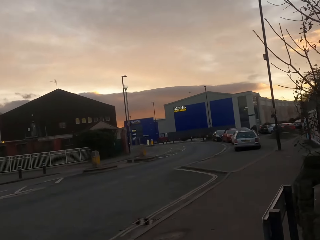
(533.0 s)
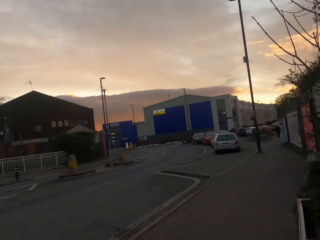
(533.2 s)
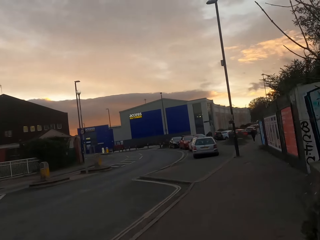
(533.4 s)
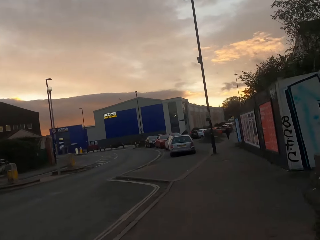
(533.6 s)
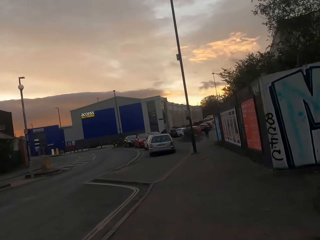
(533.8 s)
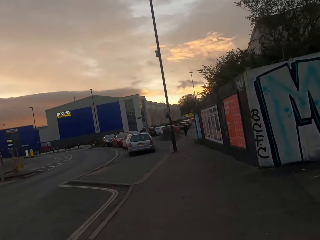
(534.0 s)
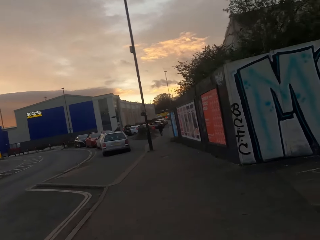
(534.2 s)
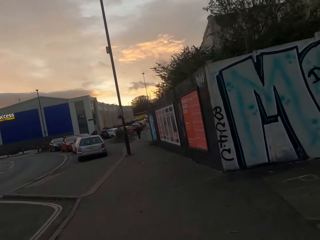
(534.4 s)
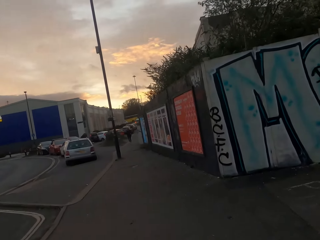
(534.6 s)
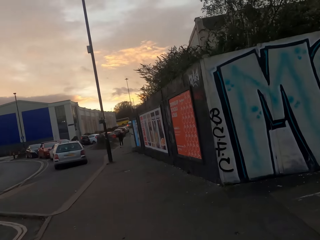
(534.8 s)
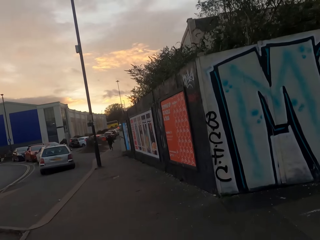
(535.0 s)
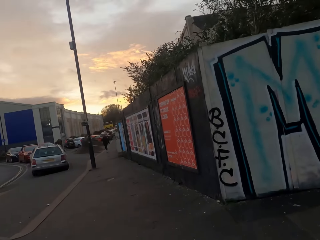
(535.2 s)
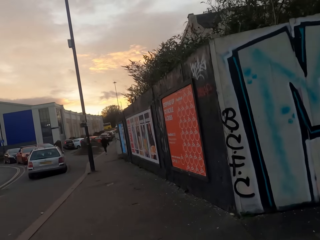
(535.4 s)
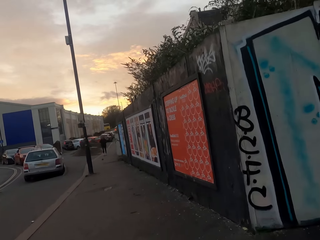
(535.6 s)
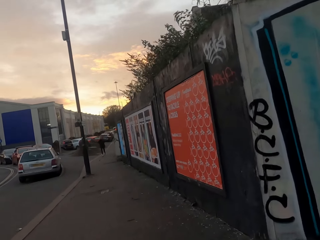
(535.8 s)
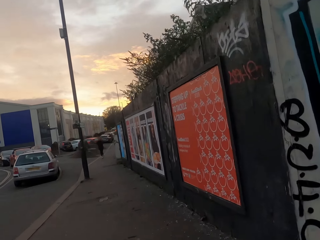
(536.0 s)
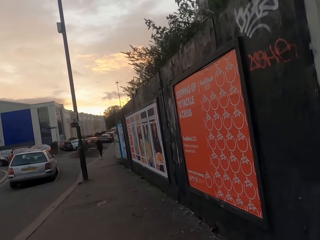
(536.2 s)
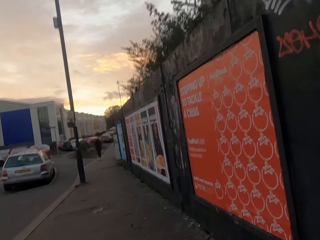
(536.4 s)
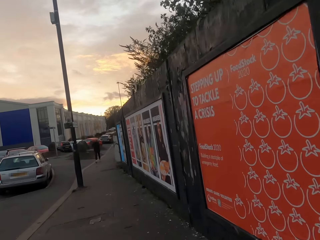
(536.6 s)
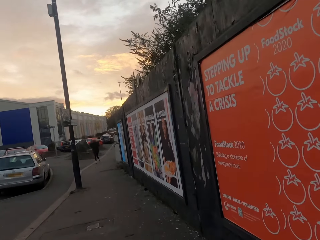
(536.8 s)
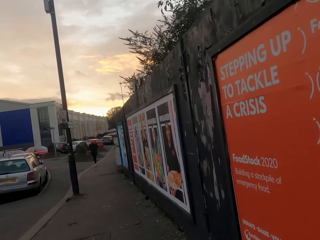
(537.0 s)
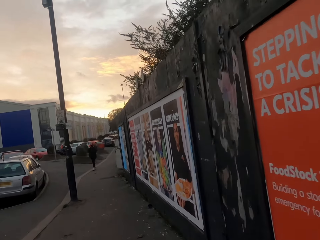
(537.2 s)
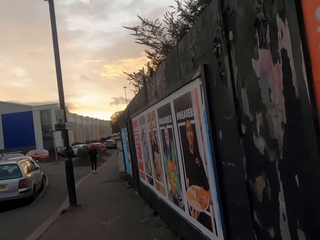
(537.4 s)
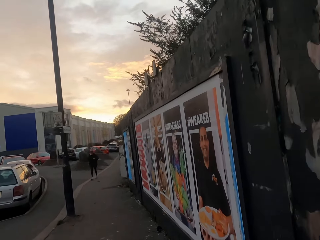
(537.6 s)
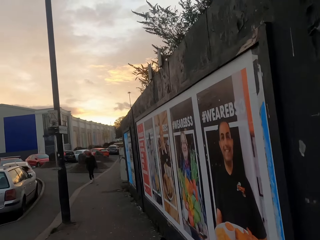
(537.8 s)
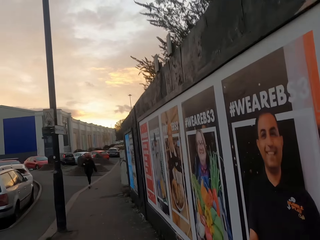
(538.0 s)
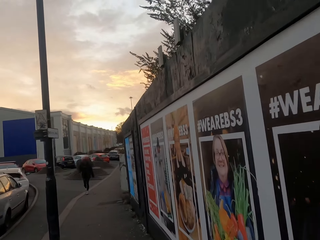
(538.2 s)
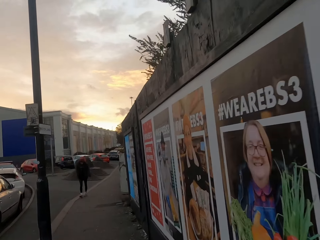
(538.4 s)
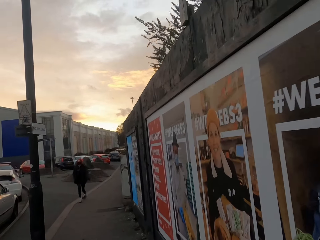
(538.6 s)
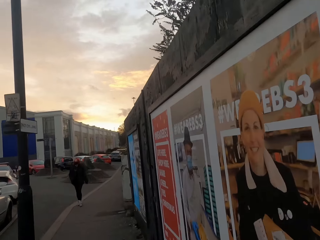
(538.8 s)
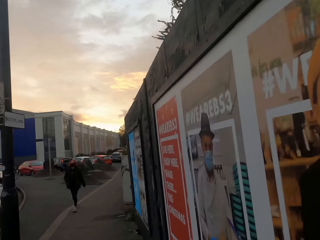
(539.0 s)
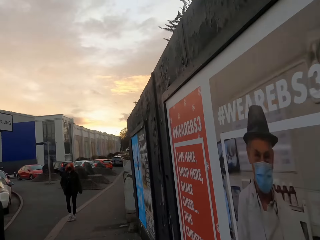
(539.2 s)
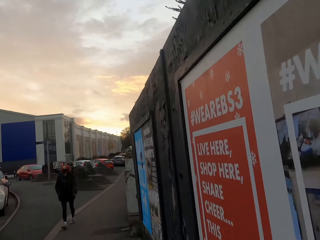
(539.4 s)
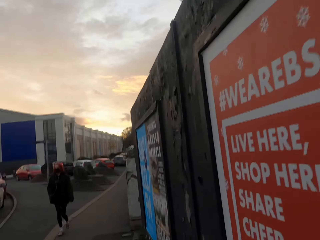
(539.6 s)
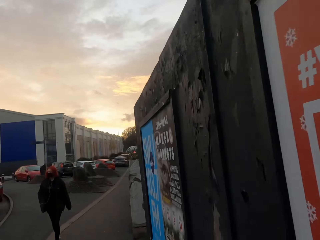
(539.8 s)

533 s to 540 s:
The camera wearer jogs on a sidewalk.

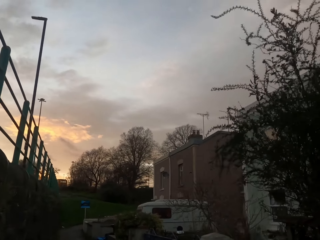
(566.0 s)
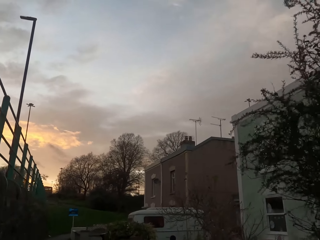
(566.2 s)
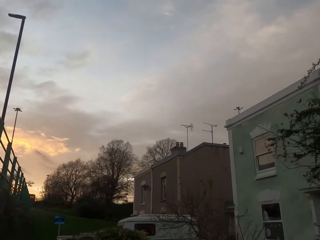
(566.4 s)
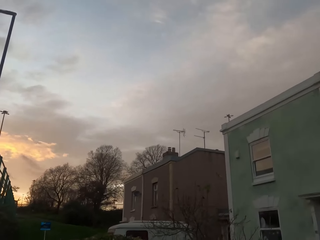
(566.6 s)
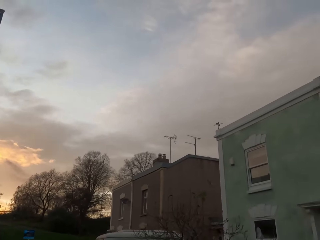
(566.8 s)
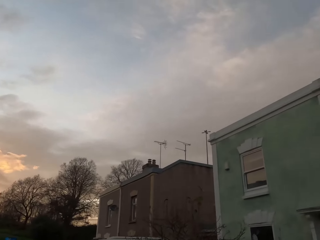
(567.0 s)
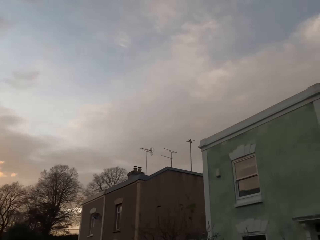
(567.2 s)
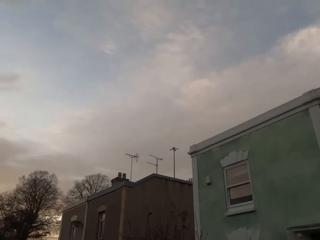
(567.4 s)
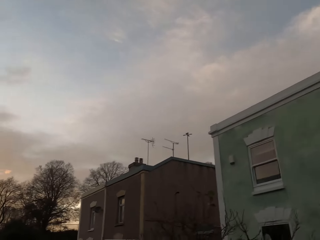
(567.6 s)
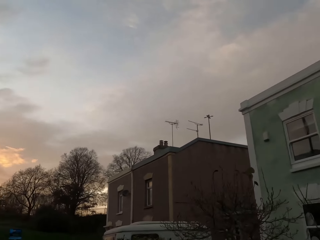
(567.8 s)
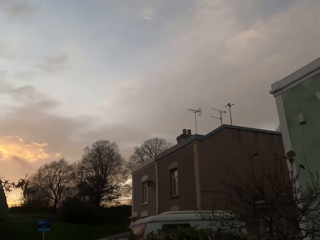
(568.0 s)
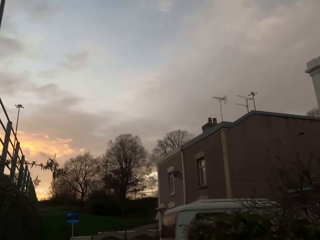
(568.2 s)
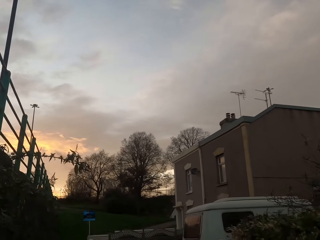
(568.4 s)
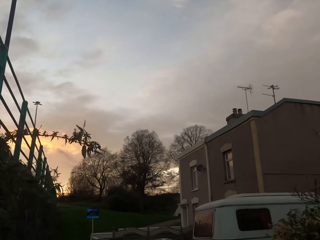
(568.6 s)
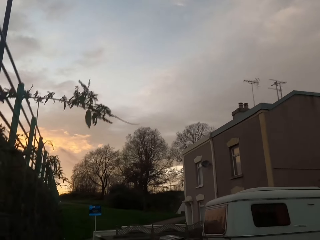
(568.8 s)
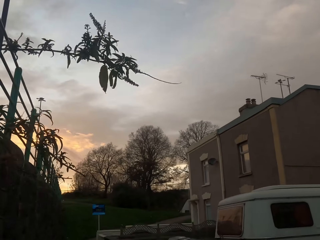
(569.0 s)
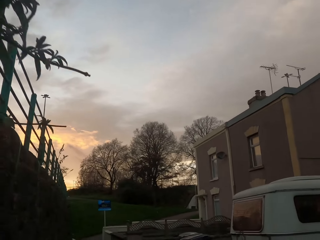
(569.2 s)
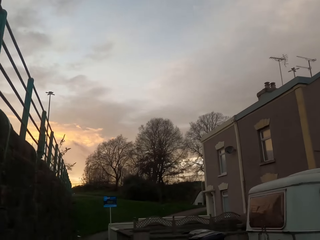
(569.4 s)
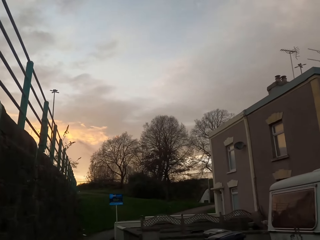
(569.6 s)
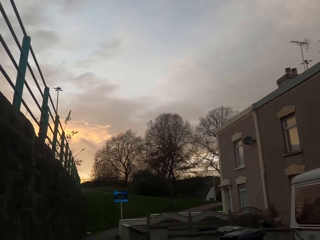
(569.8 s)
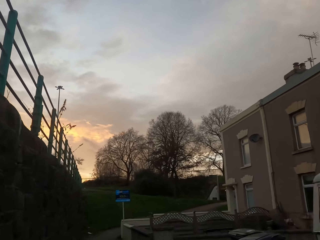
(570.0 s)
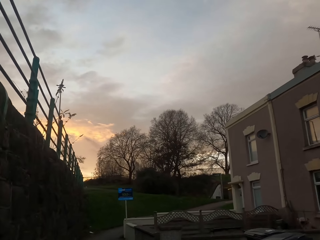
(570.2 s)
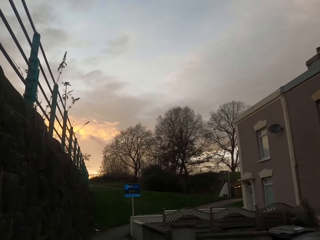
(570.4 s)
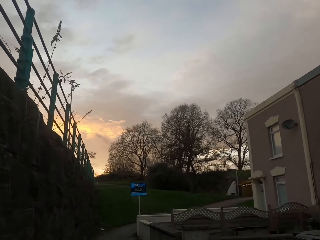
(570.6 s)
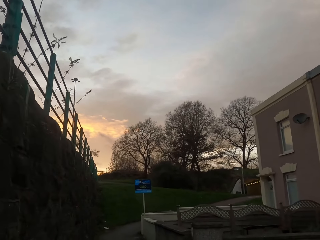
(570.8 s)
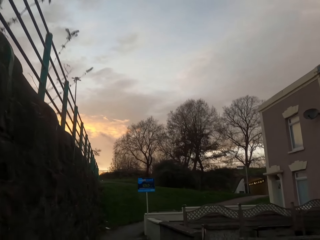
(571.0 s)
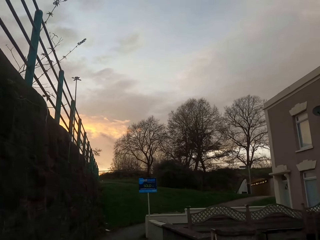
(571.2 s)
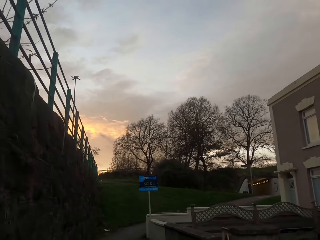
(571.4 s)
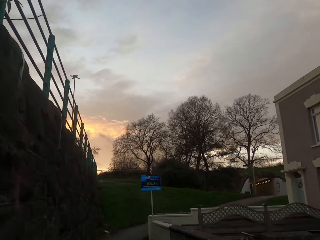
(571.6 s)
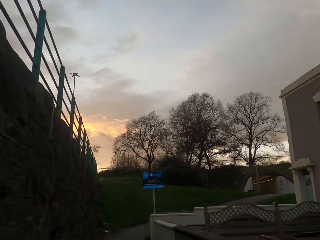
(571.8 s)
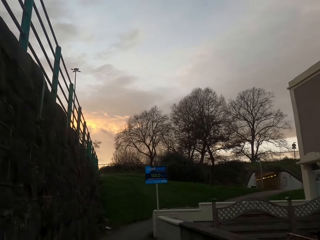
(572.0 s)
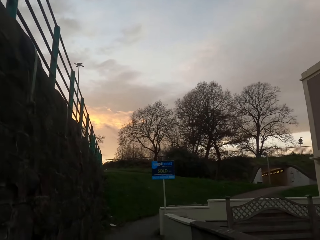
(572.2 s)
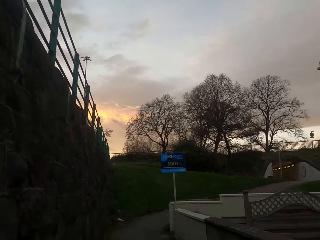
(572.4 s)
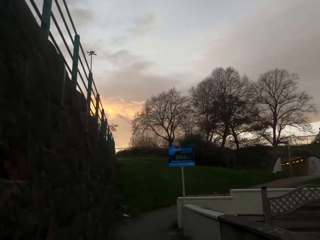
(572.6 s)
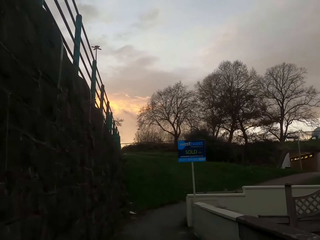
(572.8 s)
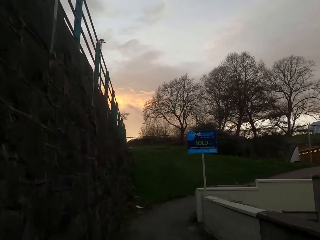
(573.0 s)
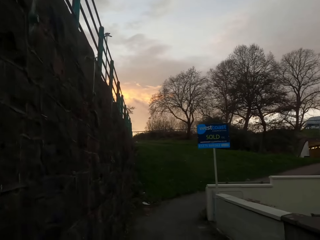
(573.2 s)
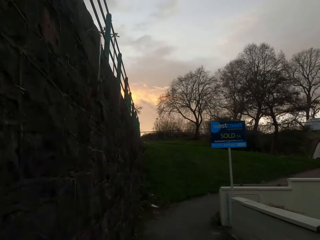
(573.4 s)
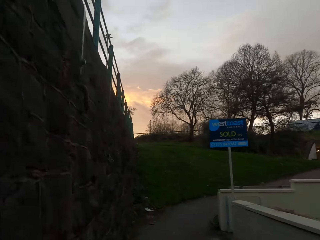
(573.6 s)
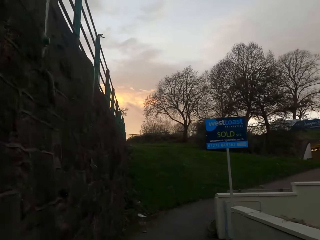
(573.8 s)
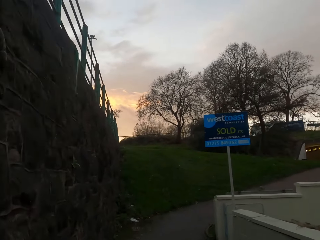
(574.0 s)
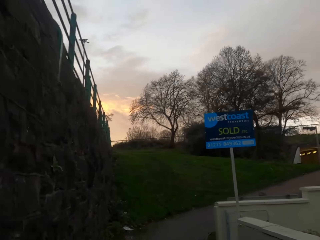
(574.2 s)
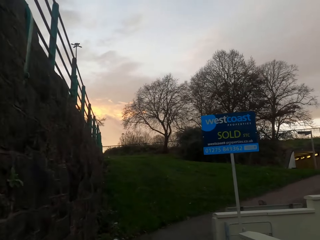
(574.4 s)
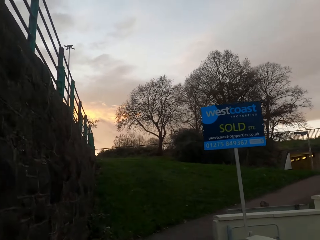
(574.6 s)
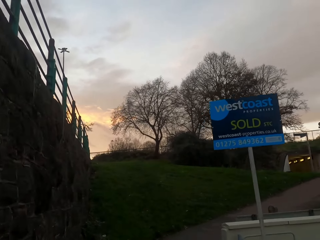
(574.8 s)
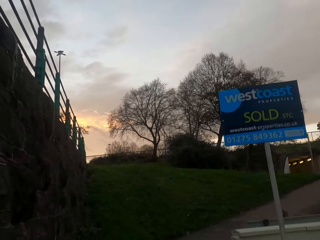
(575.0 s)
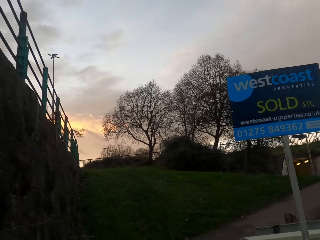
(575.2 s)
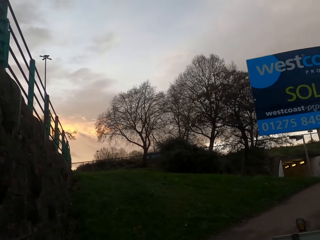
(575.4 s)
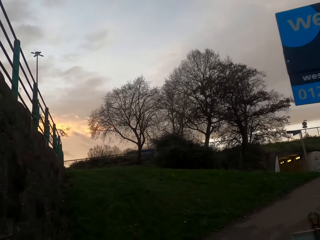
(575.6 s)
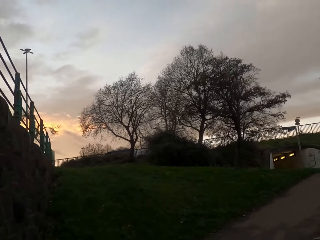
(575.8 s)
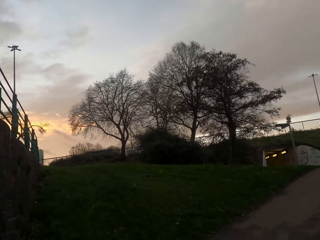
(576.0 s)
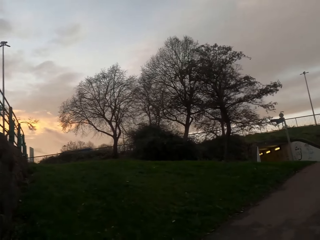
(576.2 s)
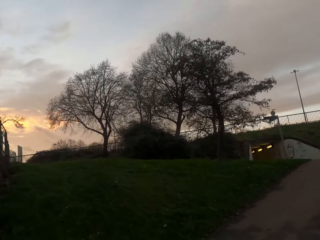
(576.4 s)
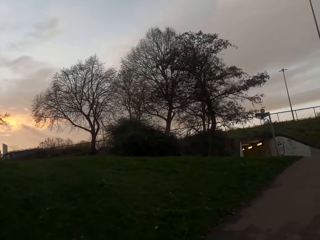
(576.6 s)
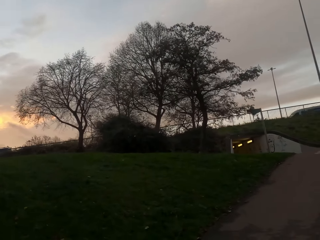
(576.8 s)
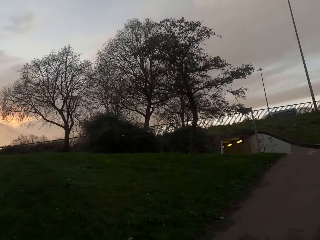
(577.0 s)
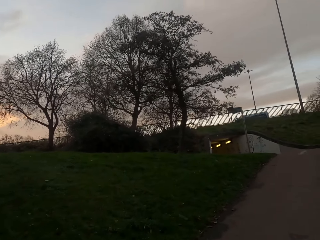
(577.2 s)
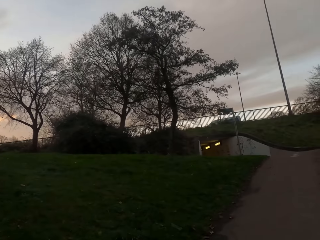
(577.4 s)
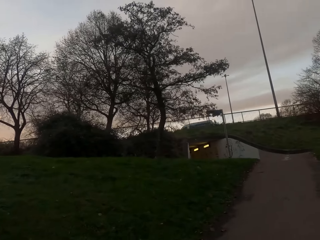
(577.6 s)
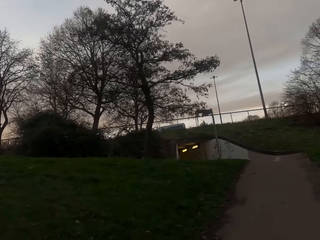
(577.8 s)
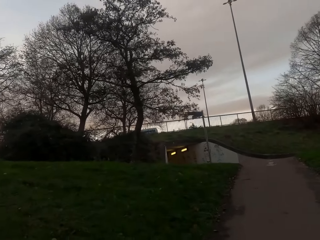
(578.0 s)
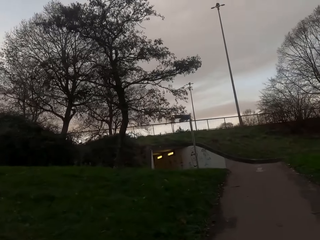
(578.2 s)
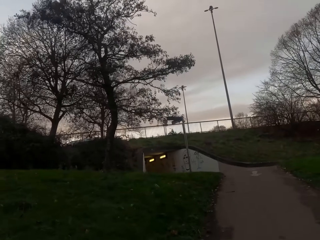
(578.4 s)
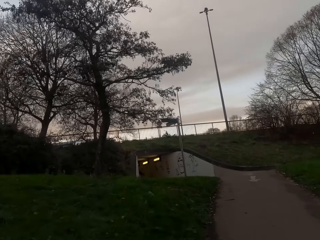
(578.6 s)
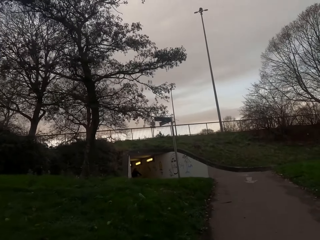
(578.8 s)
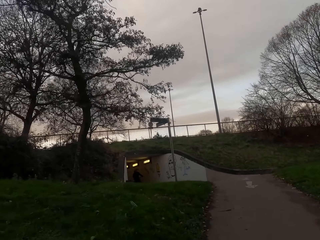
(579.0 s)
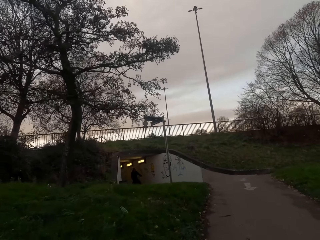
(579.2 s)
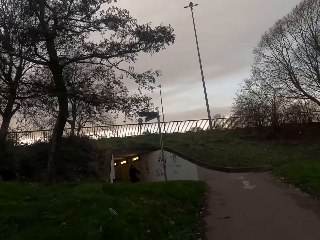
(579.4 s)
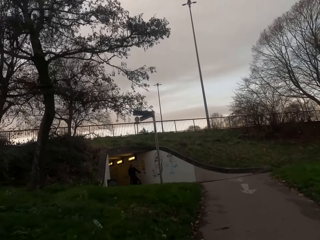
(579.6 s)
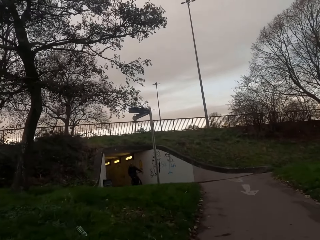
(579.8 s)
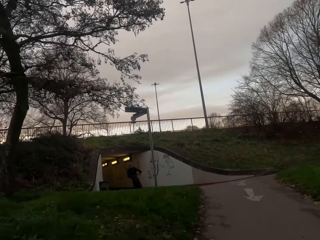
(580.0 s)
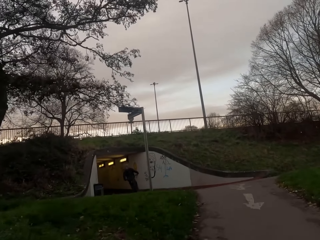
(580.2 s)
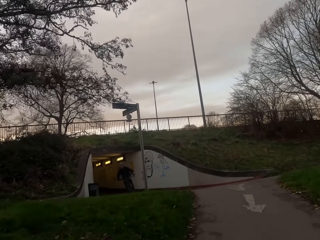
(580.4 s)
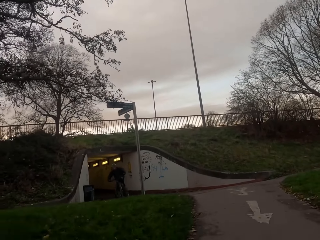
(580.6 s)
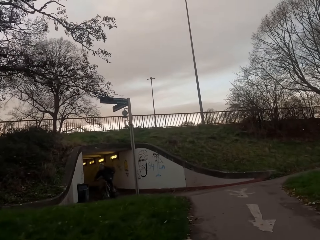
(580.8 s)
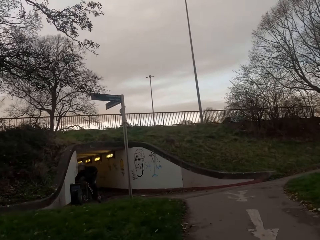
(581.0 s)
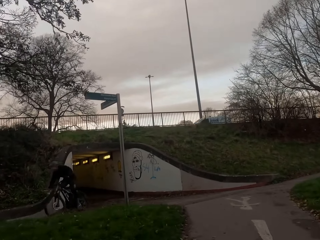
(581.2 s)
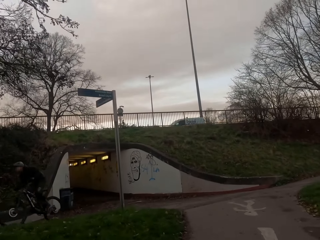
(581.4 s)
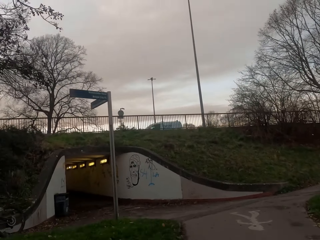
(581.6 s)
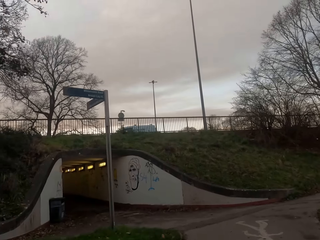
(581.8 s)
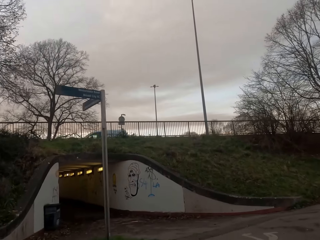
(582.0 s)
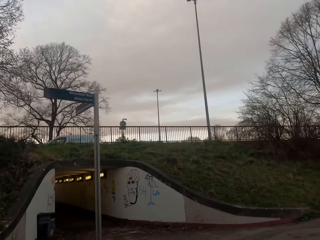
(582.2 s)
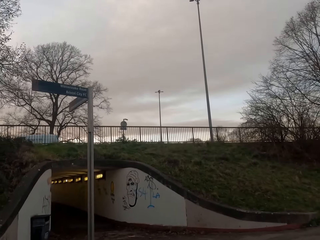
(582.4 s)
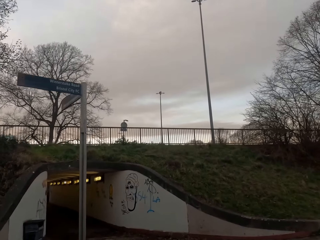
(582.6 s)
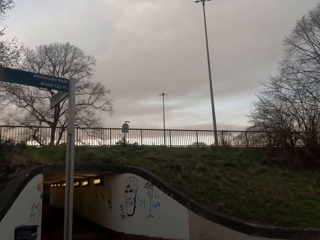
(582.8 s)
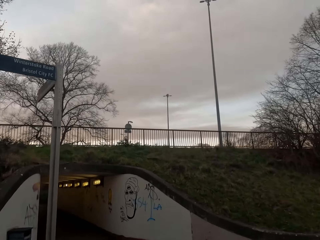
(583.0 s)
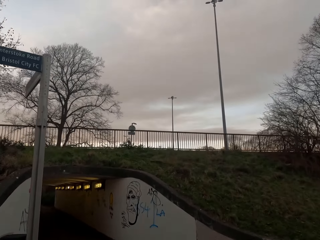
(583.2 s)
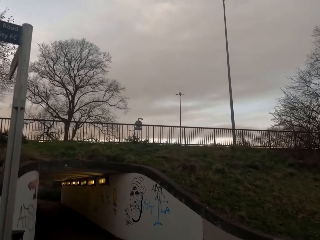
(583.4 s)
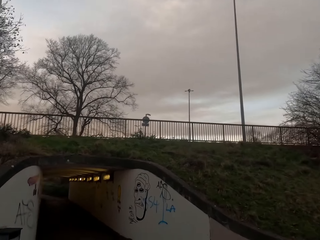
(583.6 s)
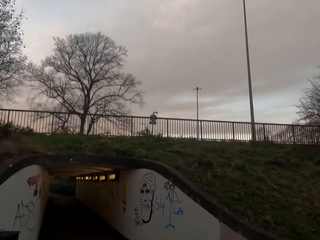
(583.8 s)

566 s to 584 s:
The camera wearer looks around. They jog past a person.
